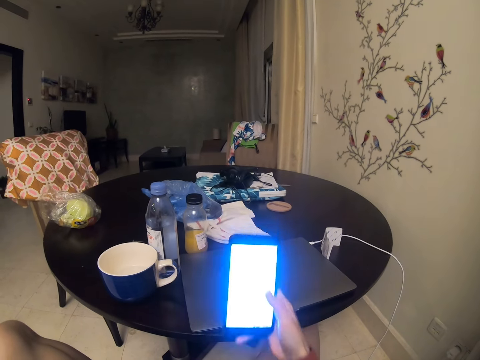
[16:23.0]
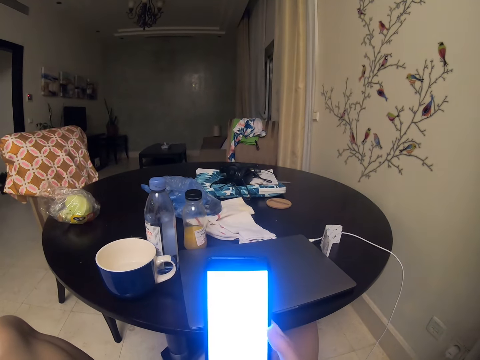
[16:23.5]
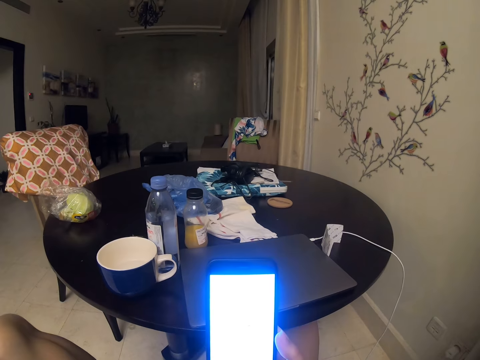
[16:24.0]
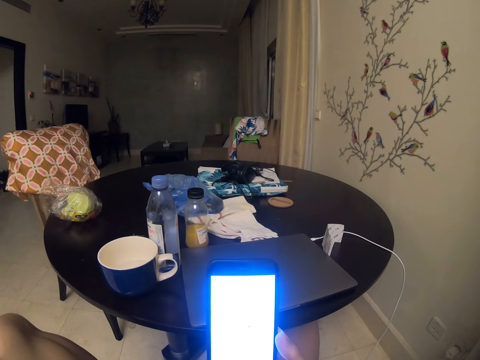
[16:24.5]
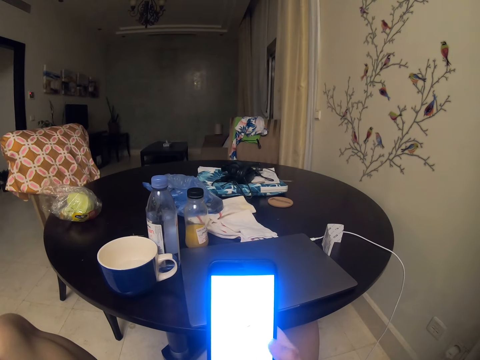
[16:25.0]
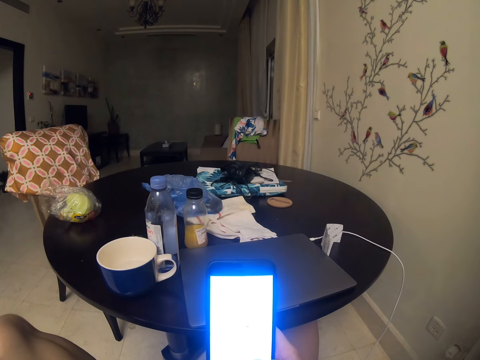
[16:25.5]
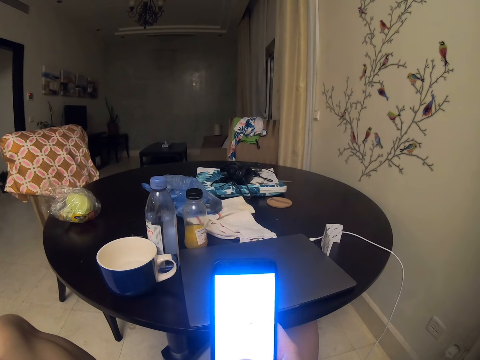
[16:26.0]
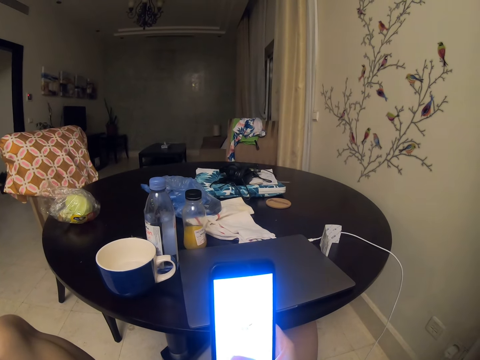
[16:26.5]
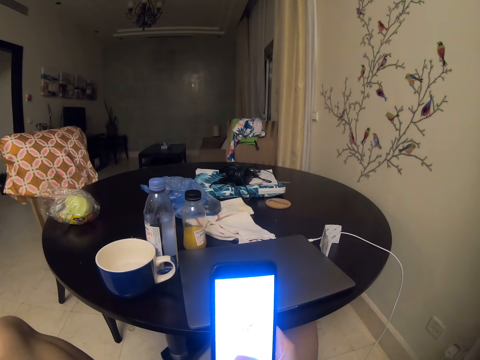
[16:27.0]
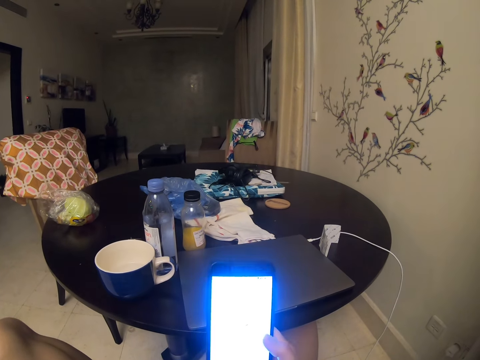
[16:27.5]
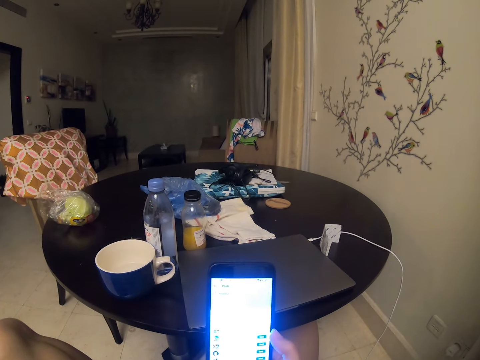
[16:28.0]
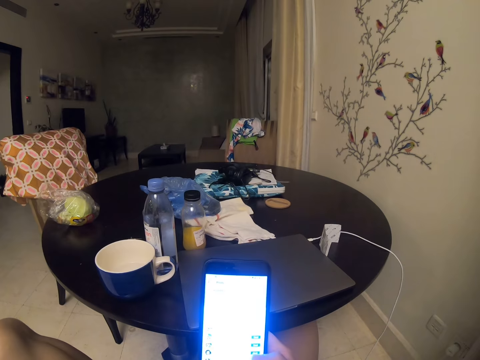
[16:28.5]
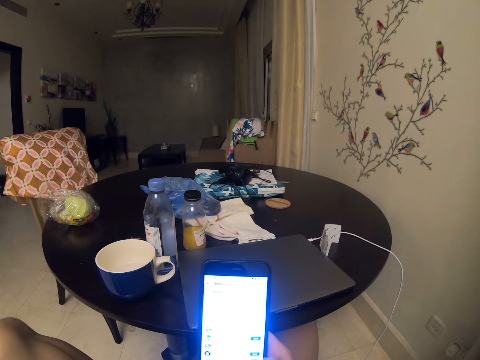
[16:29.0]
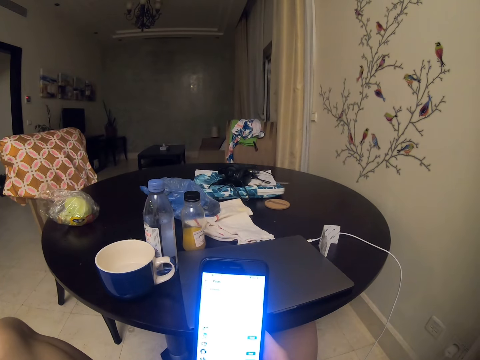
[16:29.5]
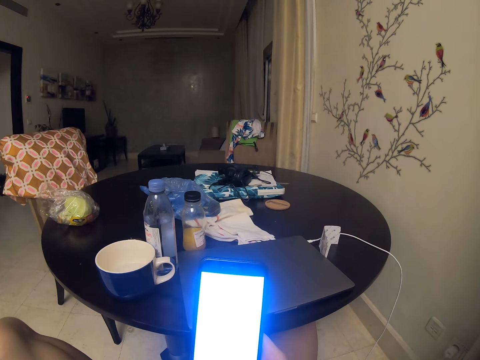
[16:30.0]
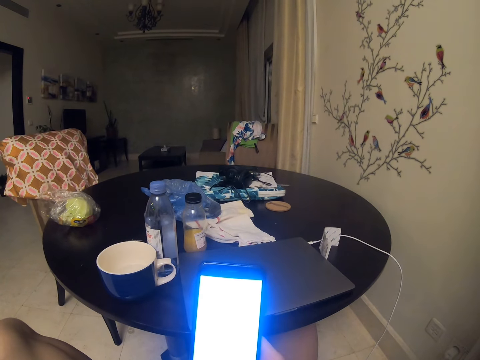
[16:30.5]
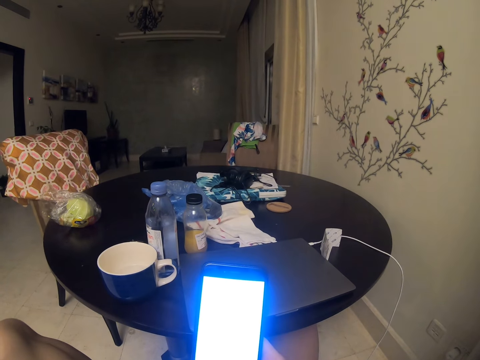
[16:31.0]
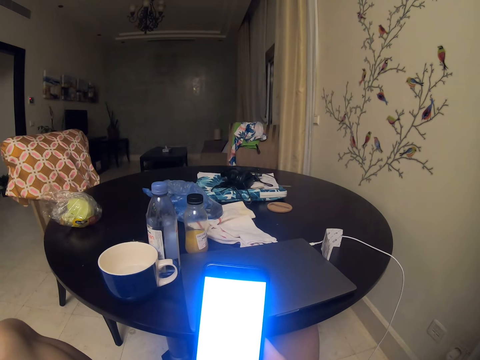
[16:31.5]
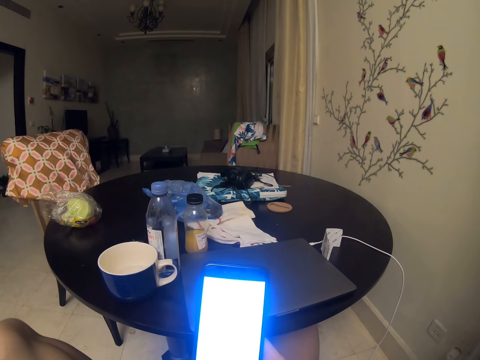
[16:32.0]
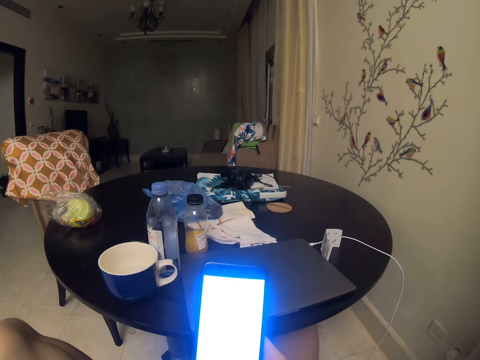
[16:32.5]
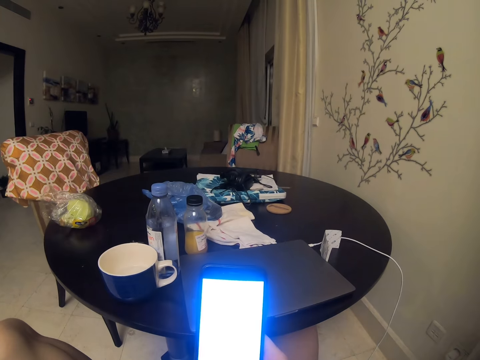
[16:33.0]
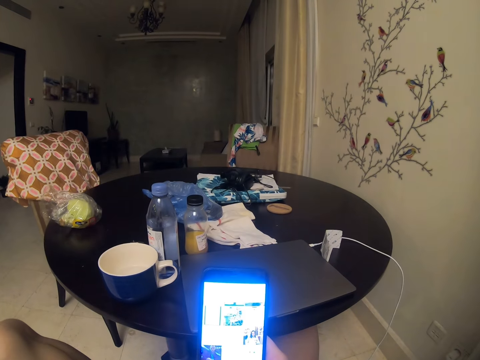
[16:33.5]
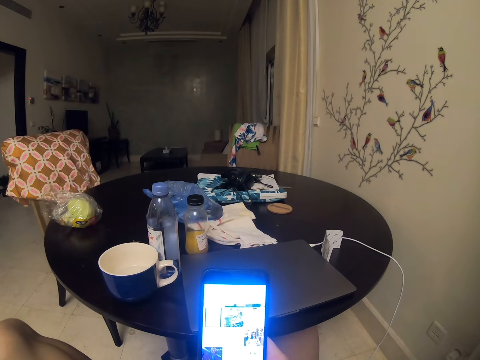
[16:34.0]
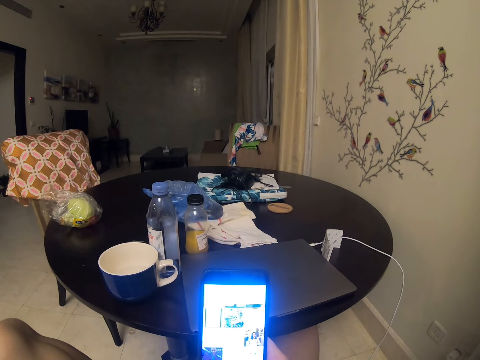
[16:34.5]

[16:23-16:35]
The camera wearer puts the phone closer.

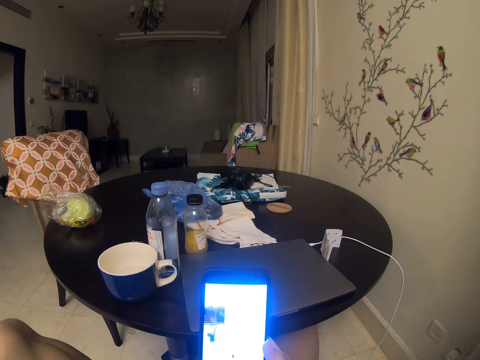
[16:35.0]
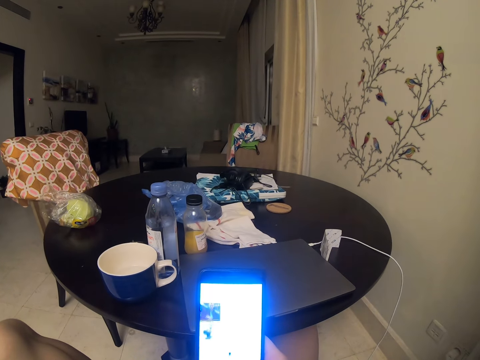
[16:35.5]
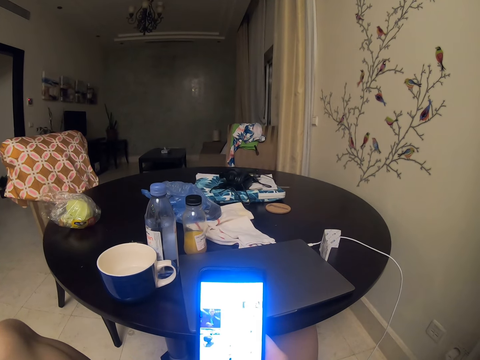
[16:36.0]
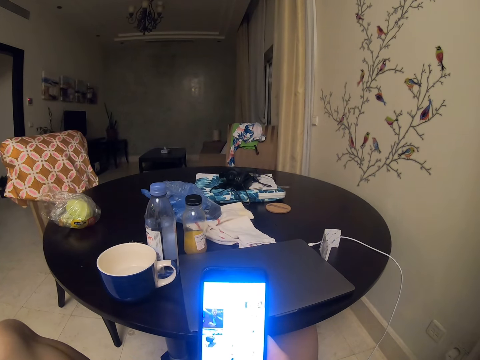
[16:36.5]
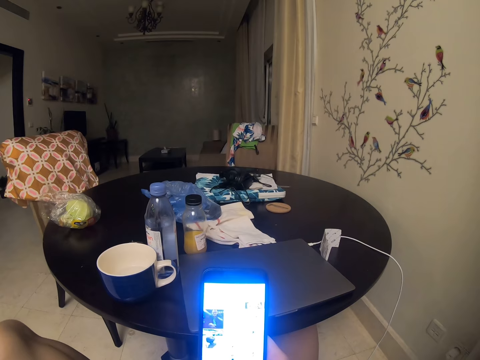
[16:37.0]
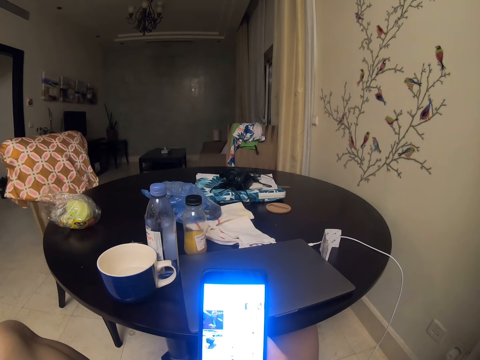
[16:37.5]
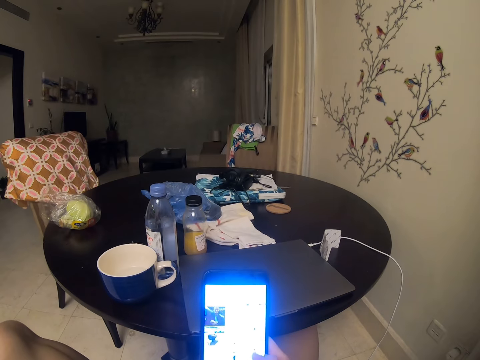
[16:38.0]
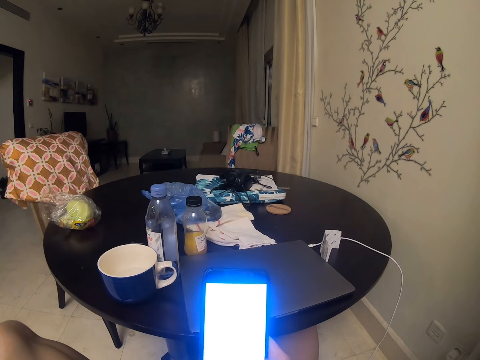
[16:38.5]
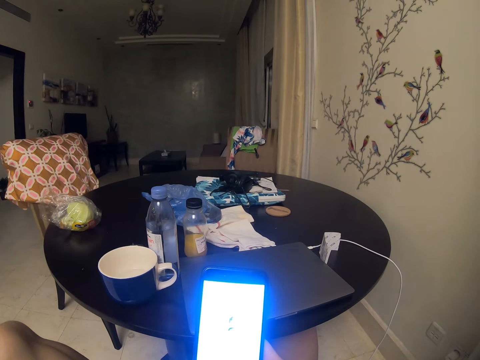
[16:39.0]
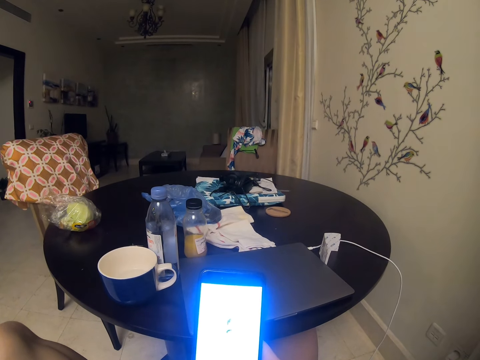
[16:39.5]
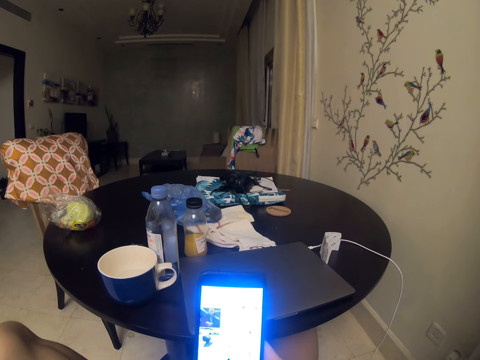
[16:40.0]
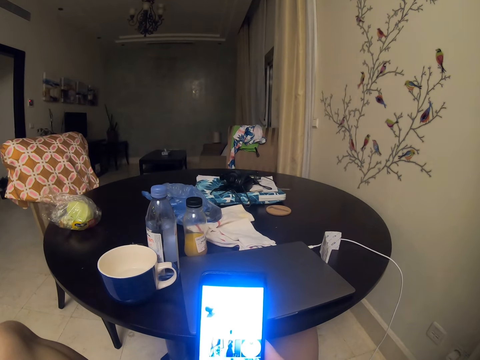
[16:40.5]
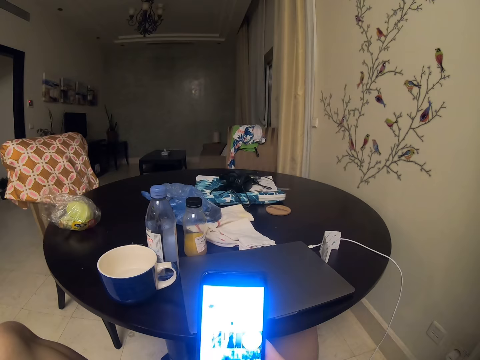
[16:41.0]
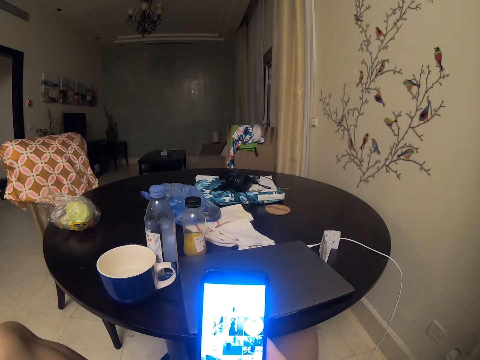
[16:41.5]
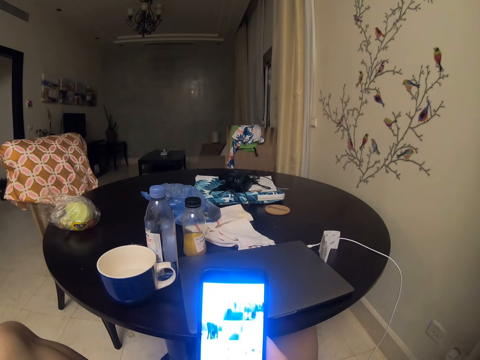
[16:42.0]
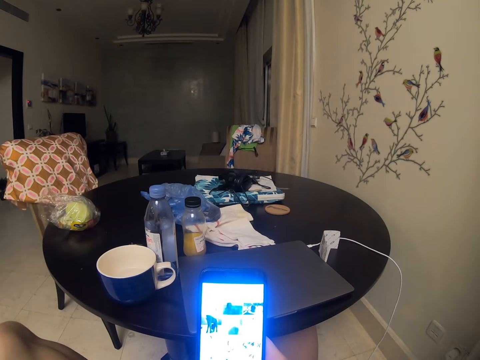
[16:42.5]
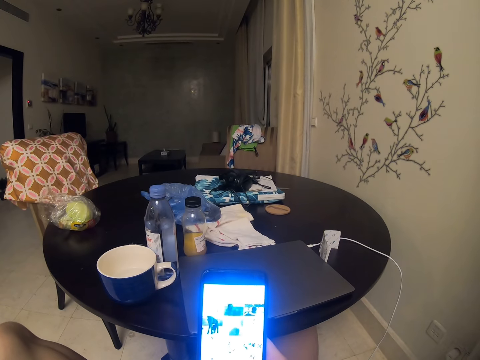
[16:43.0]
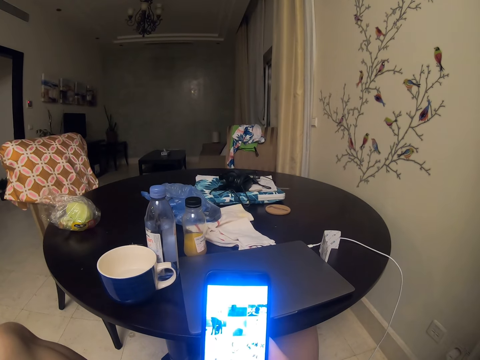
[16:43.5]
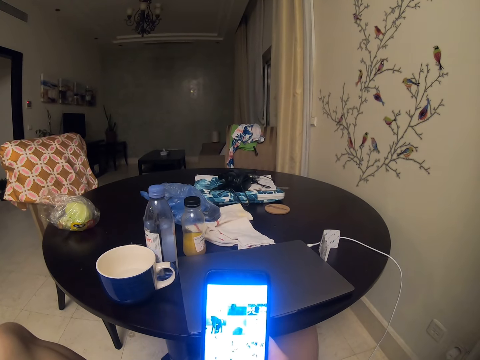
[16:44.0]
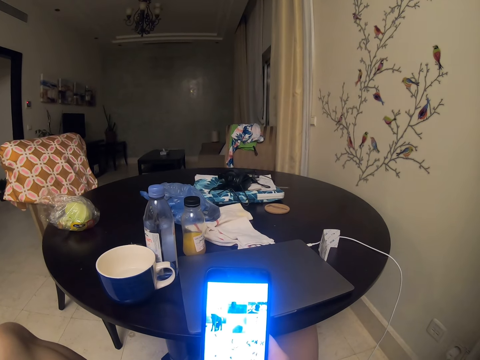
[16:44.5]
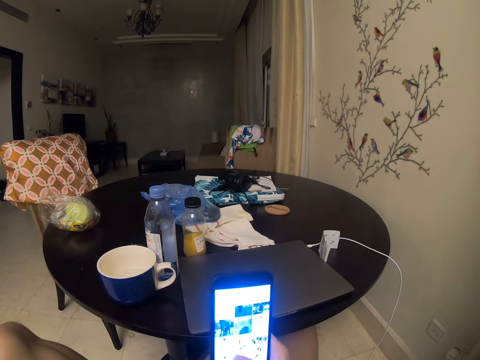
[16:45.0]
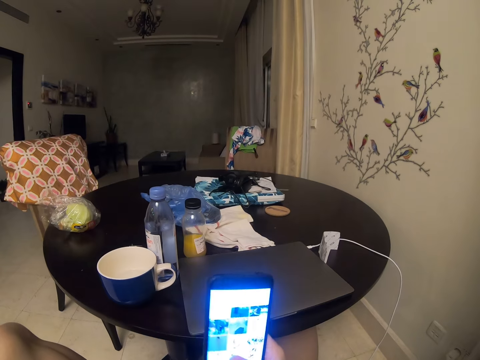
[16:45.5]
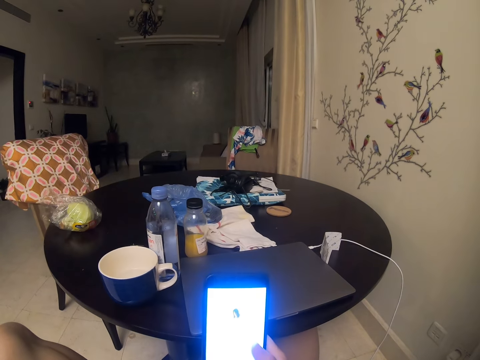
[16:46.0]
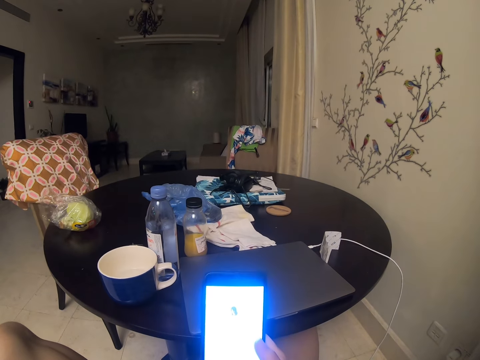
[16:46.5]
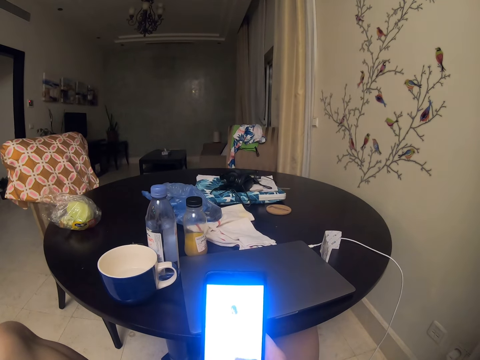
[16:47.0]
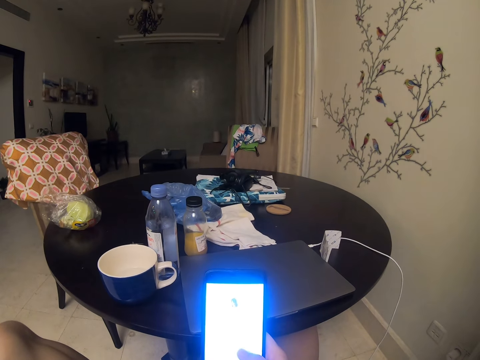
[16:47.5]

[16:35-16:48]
The camera wearer scrolls over the phone.

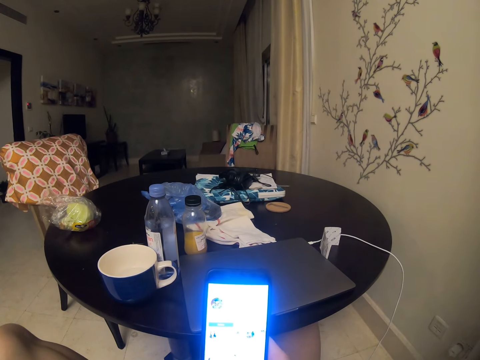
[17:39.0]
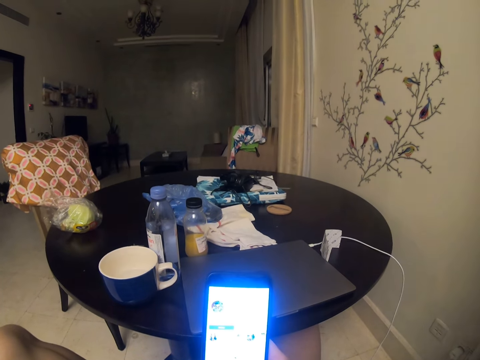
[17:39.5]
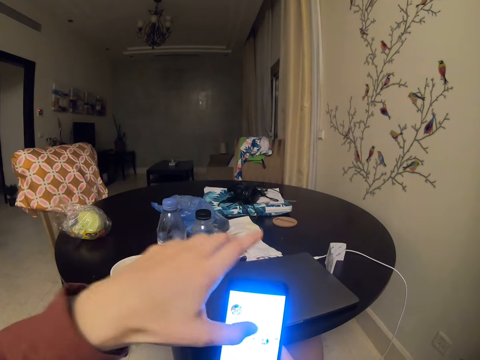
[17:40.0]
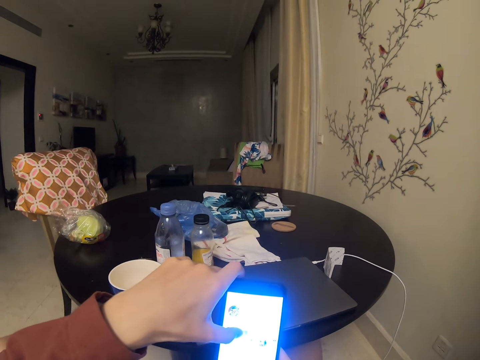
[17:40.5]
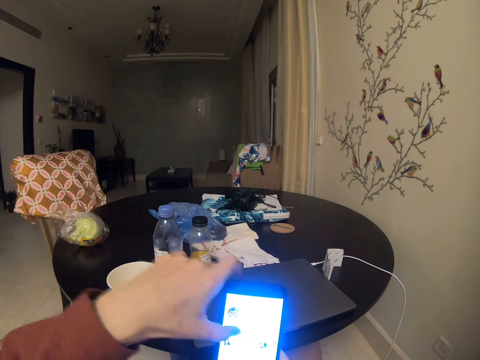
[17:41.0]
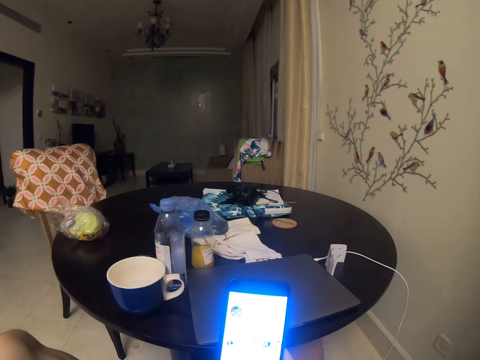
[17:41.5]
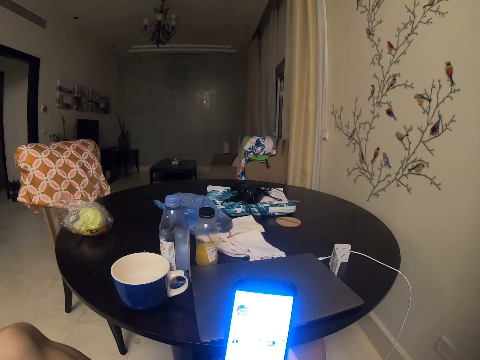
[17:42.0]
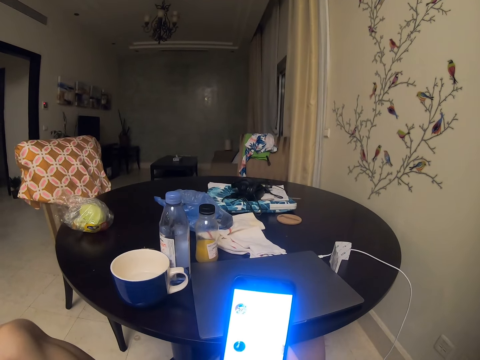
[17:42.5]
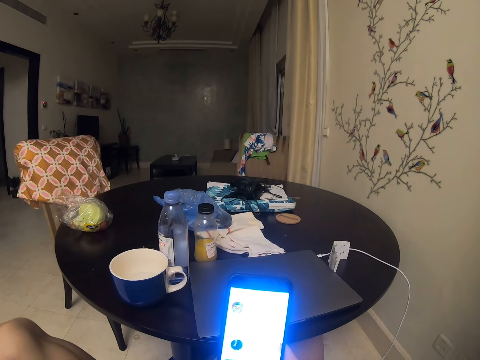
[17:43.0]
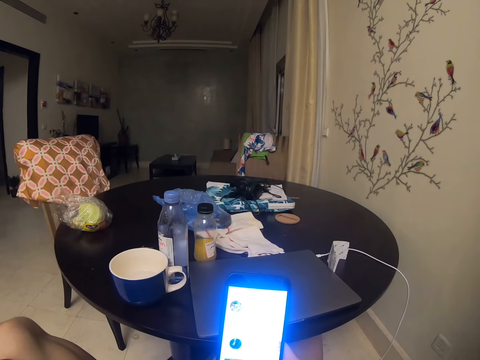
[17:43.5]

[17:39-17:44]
The camera wearer touches the phone. They scroll the phone using the left hand. They look at the phone.
